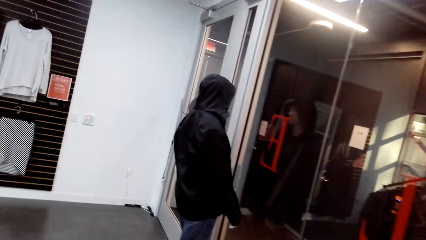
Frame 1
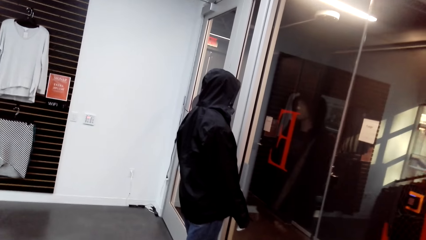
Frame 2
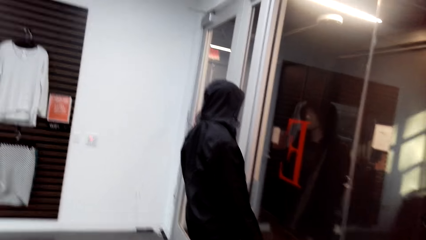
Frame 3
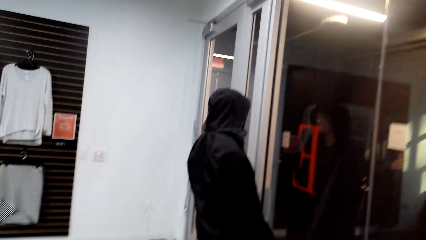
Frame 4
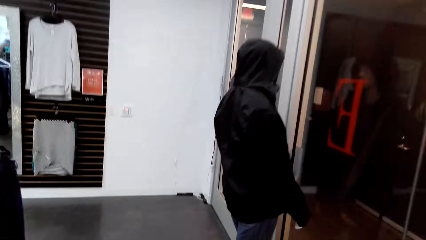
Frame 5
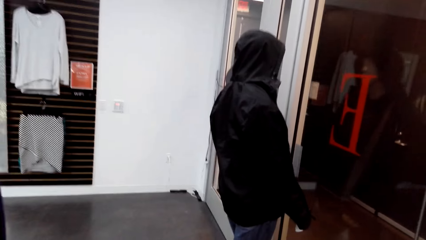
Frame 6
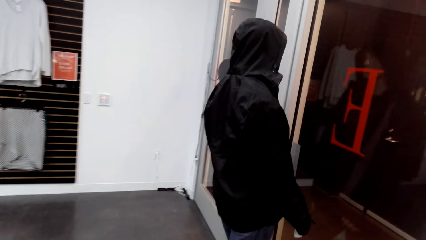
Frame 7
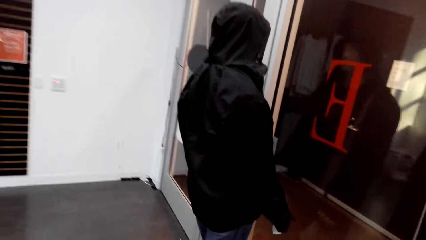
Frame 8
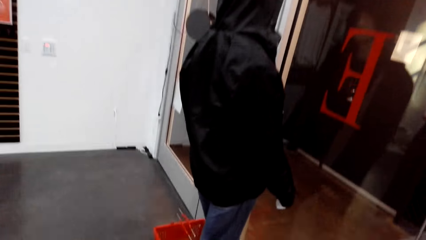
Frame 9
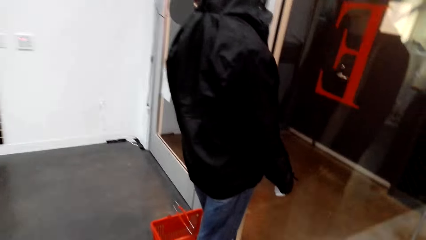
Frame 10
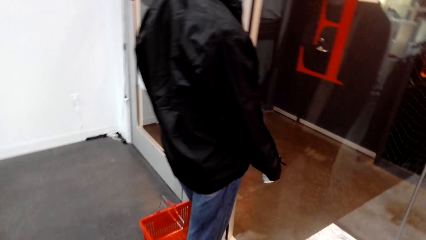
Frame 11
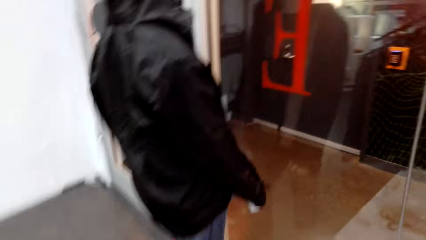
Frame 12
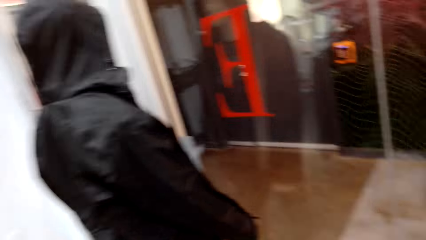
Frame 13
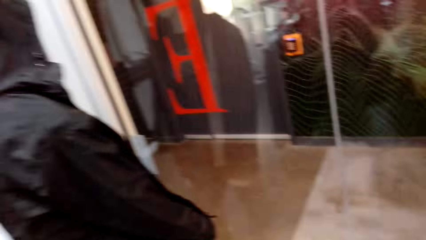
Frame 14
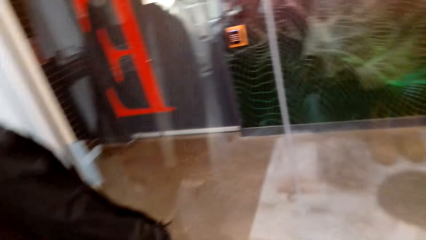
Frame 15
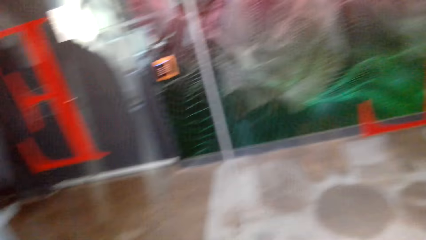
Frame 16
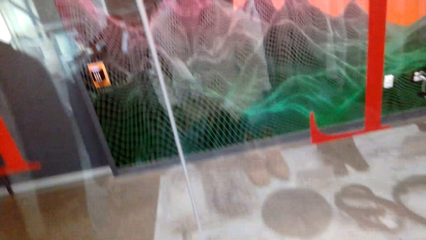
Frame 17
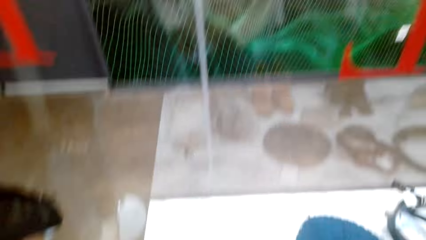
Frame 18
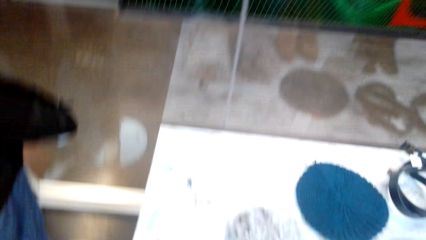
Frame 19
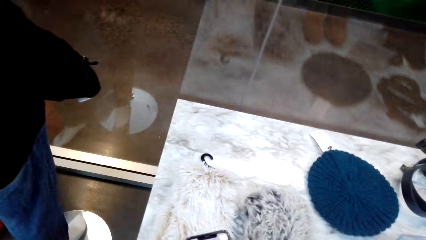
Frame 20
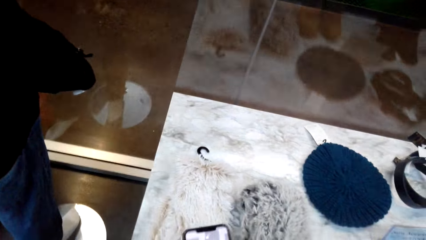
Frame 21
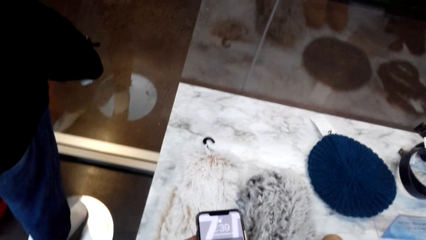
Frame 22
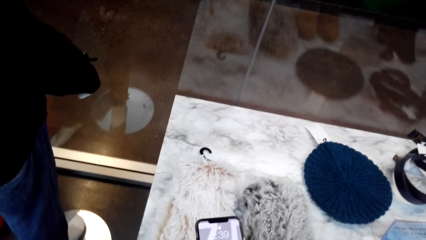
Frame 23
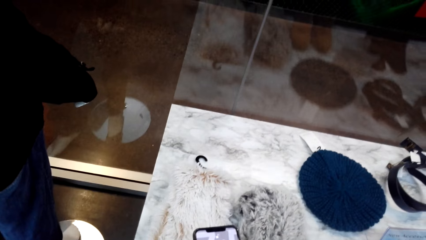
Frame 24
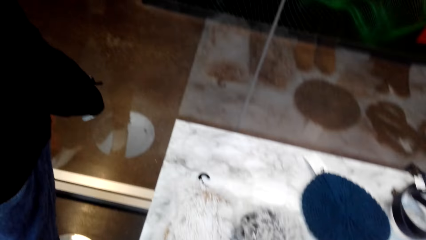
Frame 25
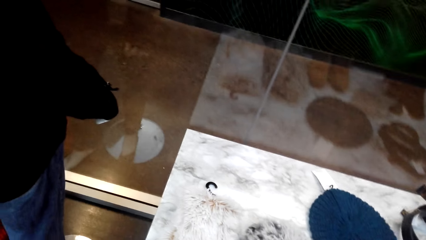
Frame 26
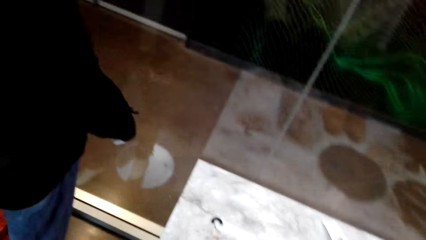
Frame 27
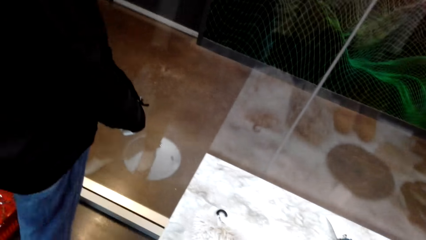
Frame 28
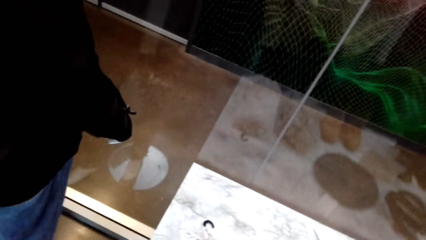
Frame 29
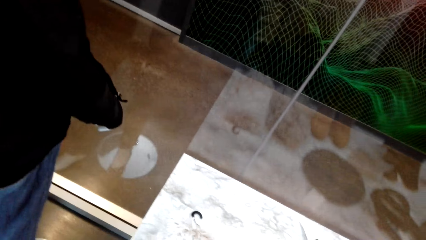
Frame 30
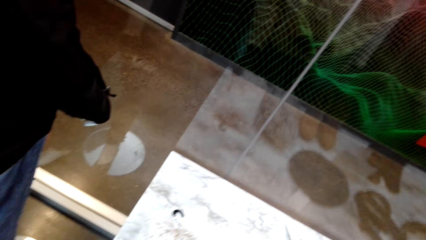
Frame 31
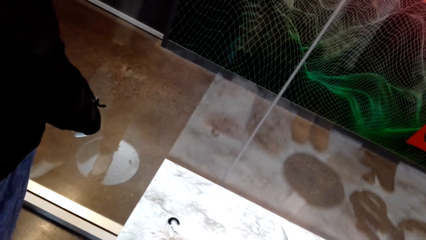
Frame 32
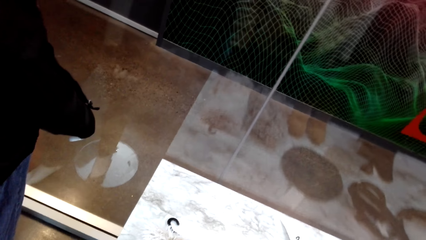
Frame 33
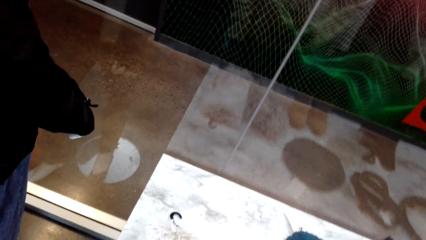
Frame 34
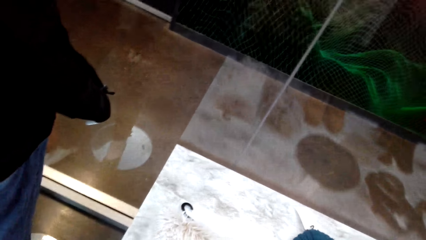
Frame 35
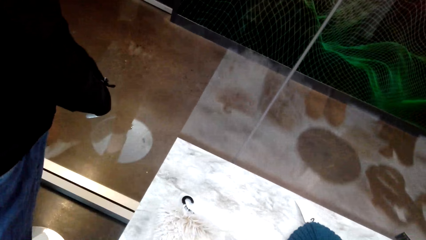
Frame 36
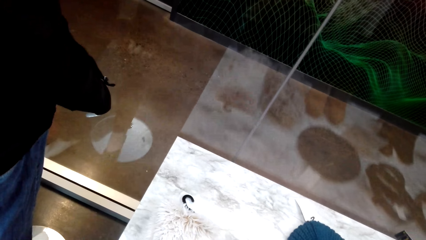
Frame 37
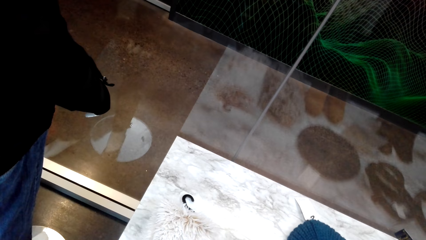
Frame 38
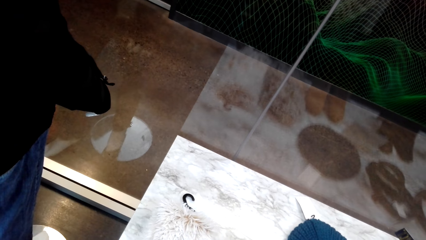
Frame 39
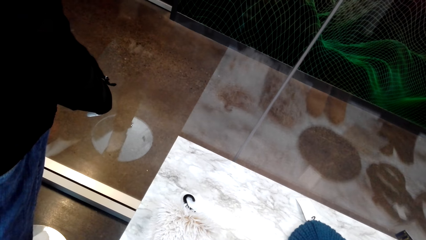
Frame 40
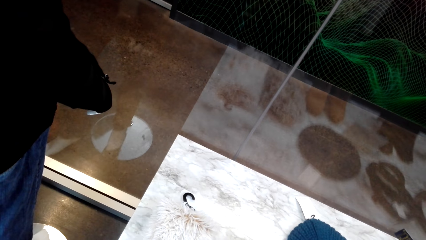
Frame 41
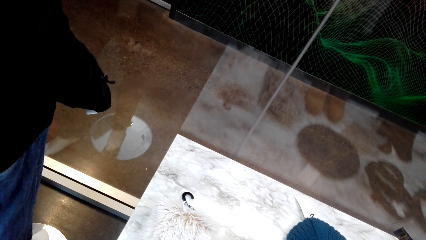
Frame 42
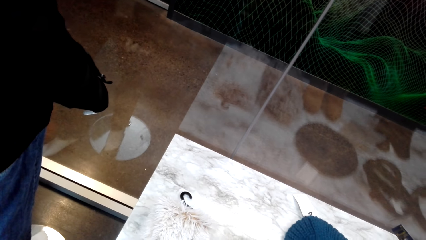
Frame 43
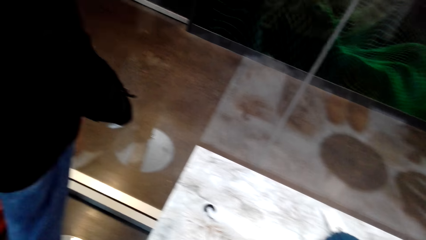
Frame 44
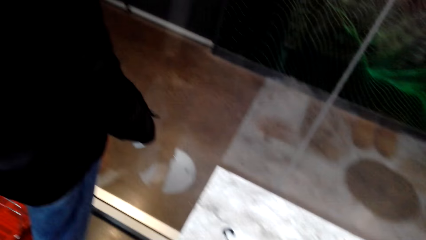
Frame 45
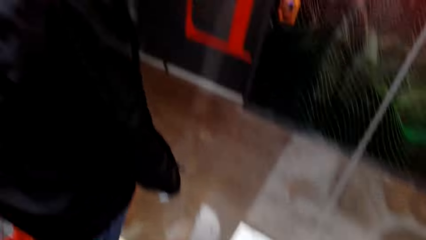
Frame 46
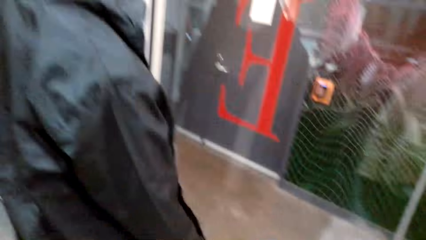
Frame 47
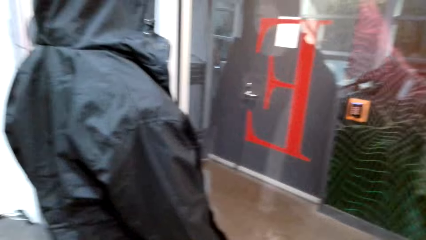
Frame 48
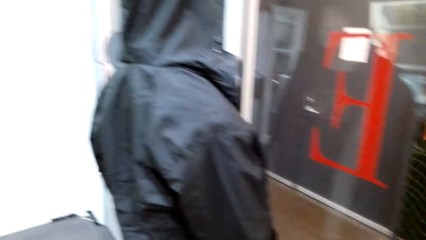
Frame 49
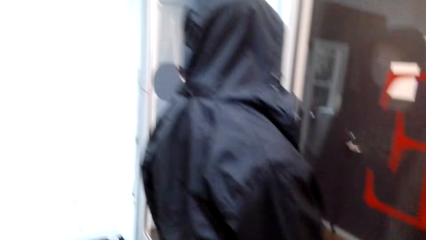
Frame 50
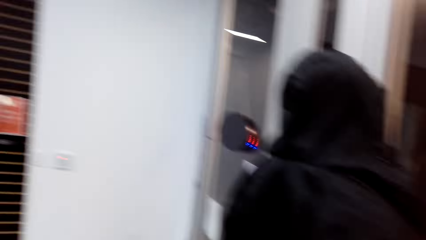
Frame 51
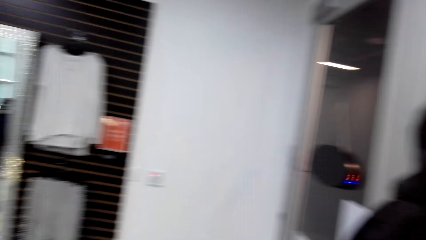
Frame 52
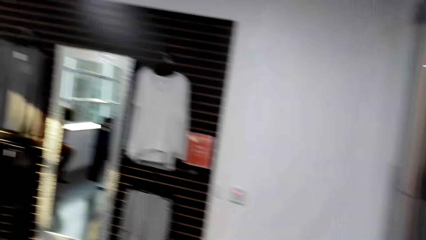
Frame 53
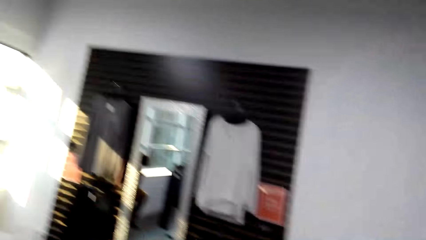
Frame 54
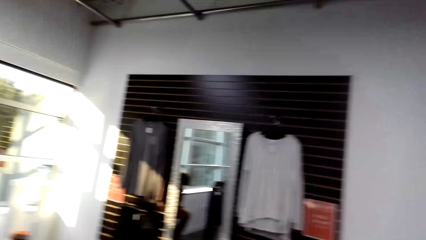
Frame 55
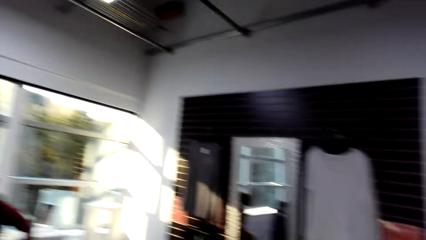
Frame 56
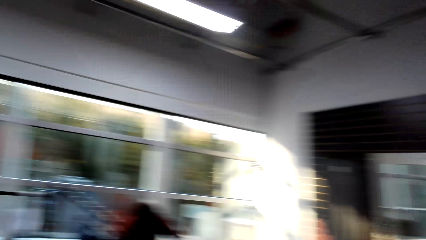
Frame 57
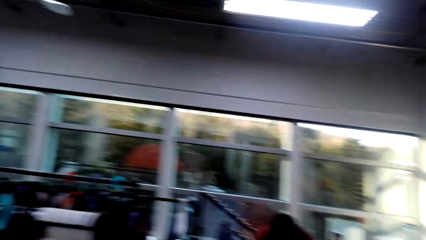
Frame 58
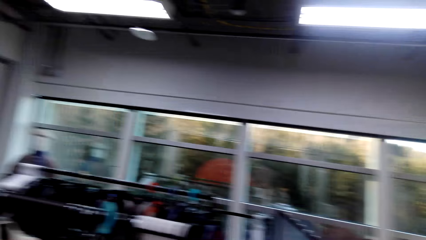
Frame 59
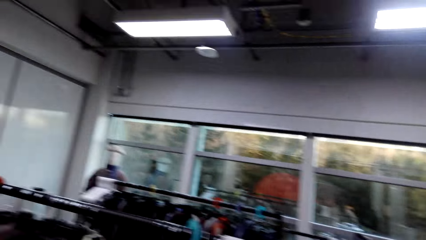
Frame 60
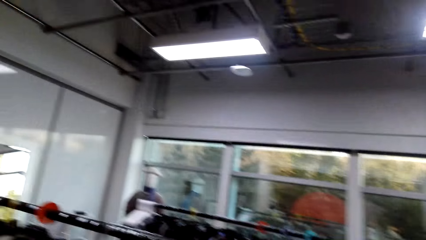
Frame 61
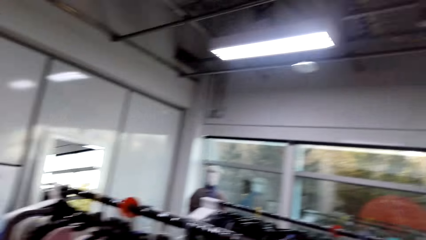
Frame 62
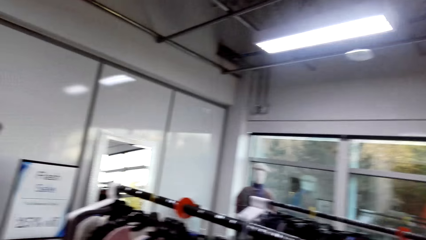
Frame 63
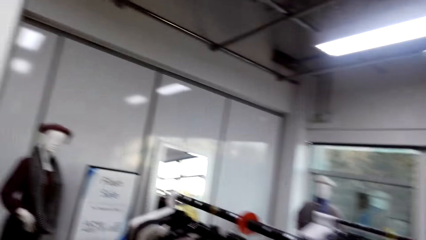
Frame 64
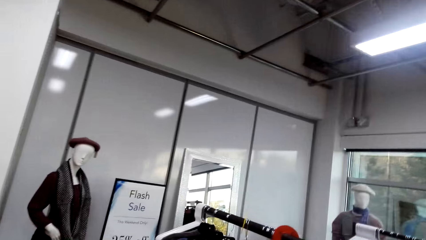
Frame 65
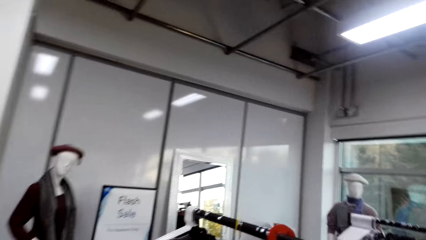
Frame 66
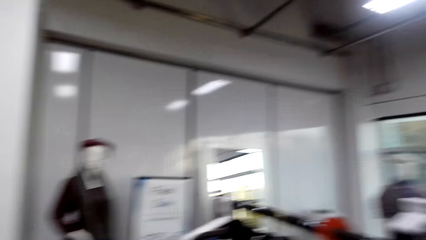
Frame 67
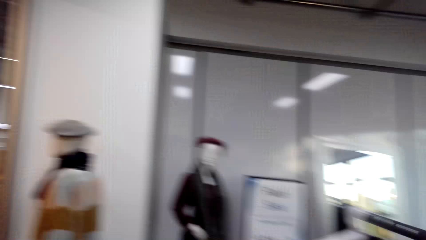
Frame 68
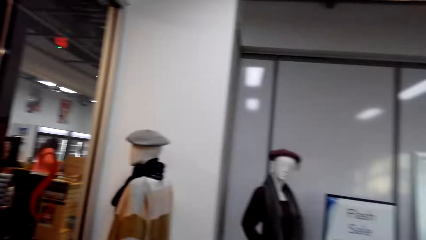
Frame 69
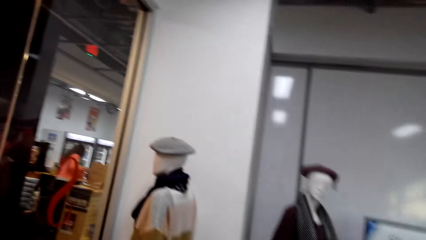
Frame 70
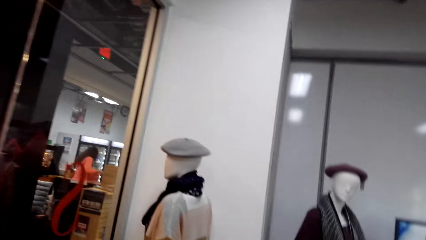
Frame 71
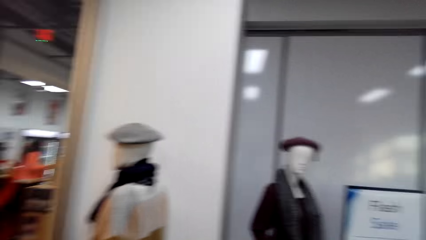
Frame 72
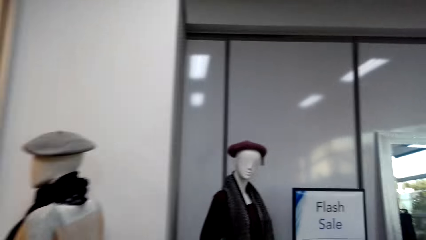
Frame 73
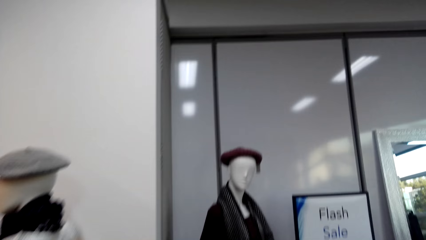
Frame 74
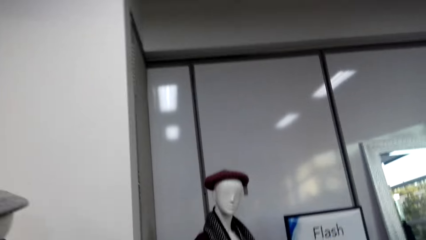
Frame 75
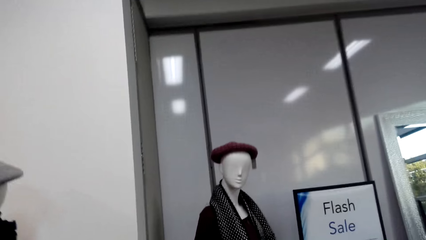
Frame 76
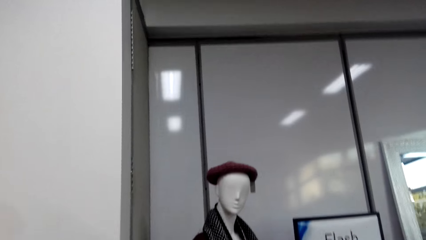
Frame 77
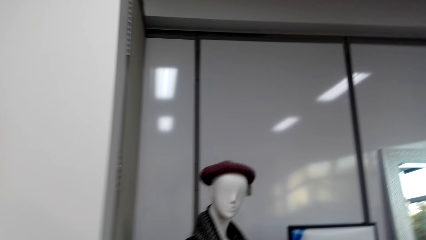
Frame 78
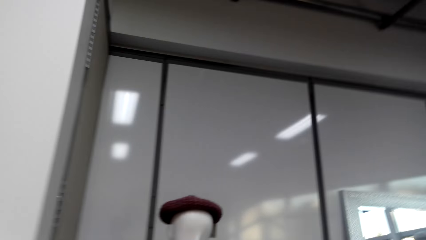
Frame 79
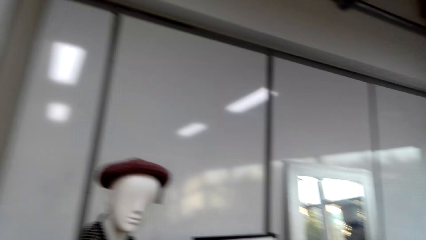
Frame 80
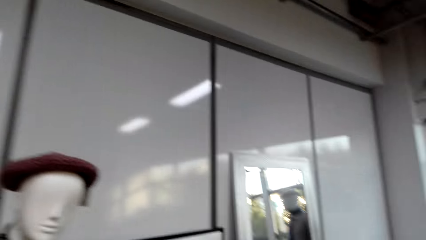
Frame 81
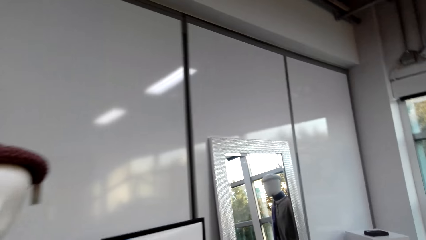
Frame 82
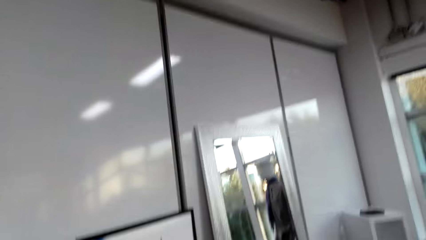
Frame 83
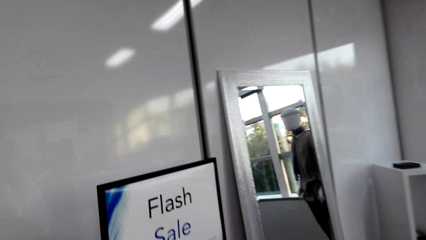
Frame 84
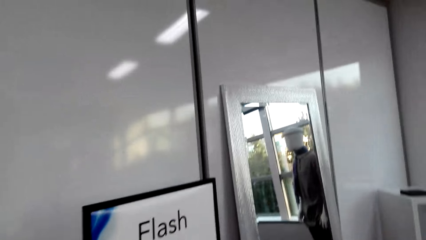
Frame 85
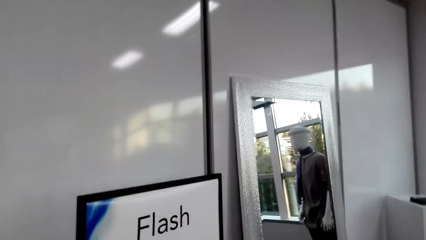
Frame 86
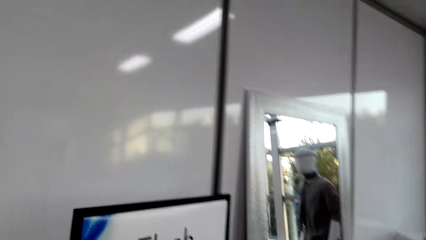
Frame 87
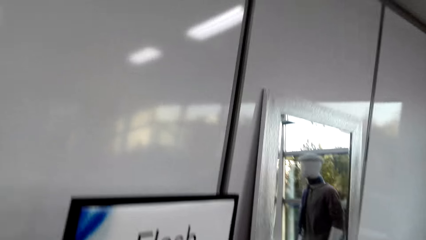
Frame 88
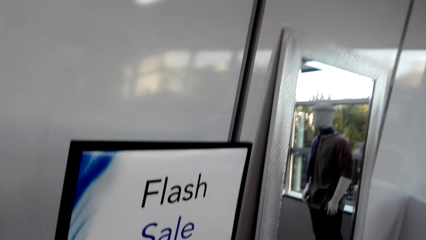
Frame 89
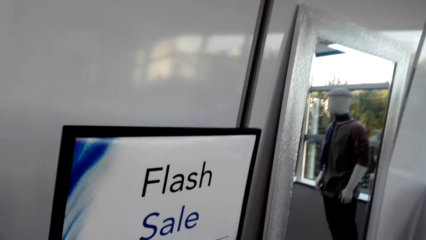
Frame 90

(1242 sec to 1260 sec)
The camera wearer walks in the boutique. They look around. They capture a picture with a phone. They look at the display. They look around. They turn around. They look around. They walk in the boutique.
